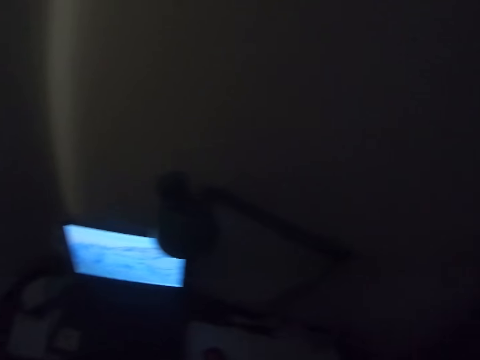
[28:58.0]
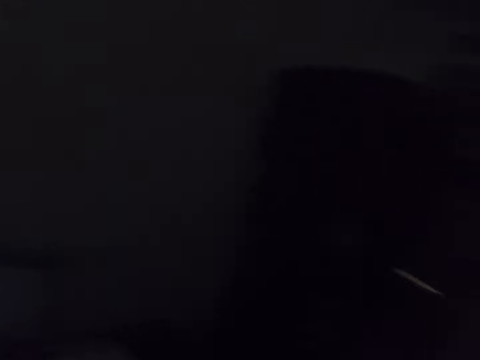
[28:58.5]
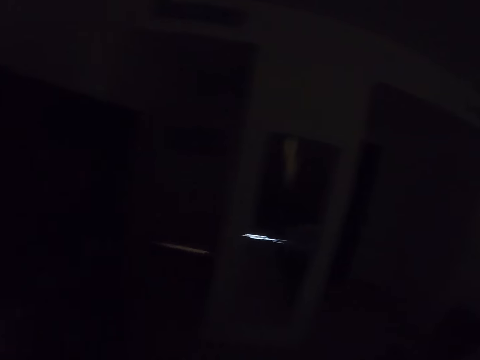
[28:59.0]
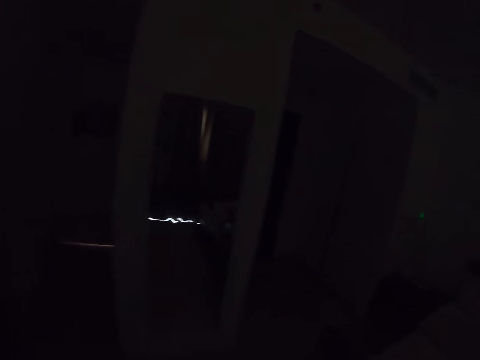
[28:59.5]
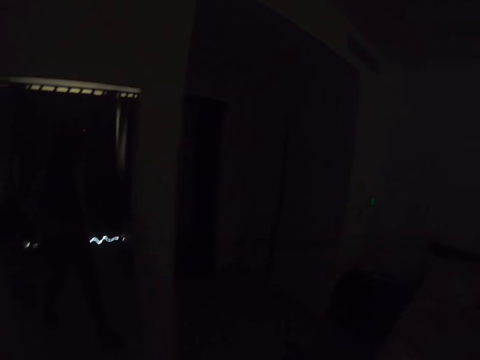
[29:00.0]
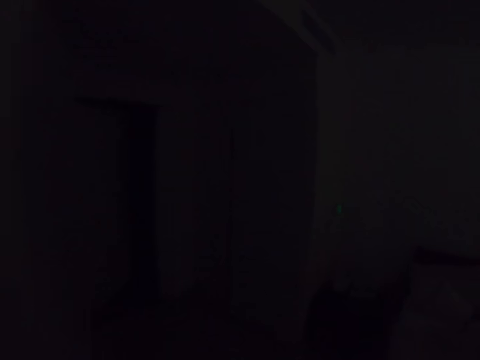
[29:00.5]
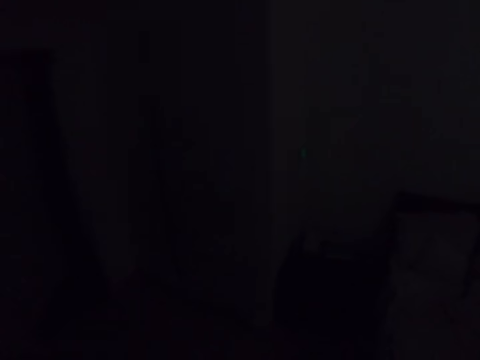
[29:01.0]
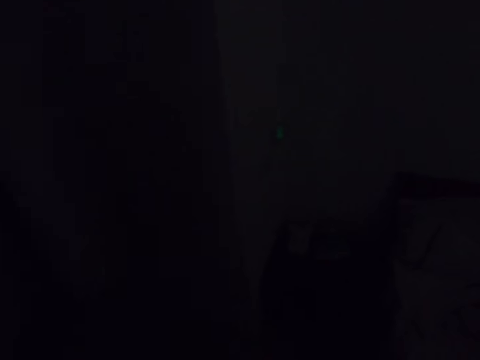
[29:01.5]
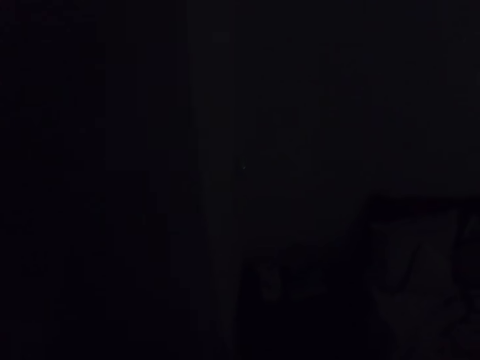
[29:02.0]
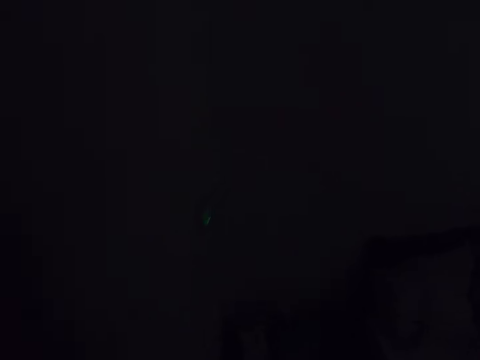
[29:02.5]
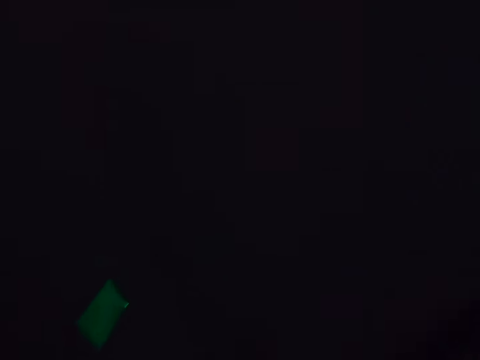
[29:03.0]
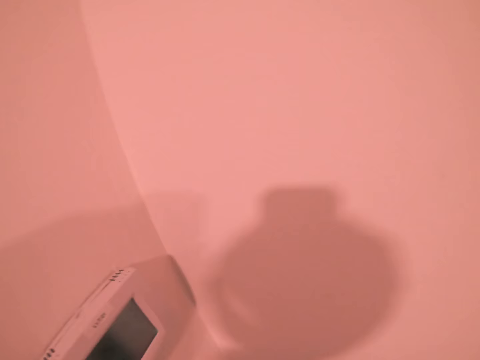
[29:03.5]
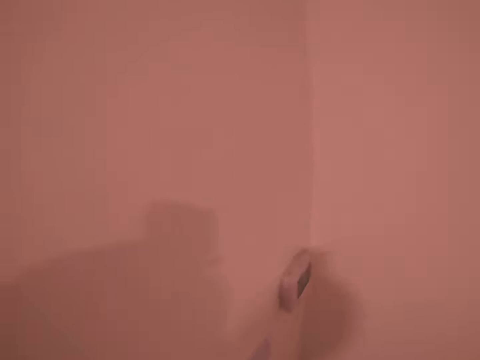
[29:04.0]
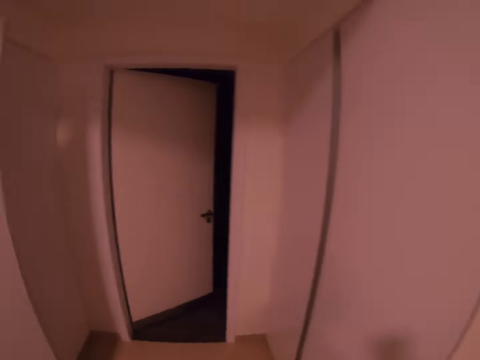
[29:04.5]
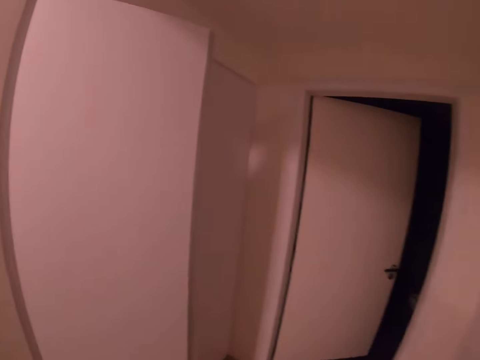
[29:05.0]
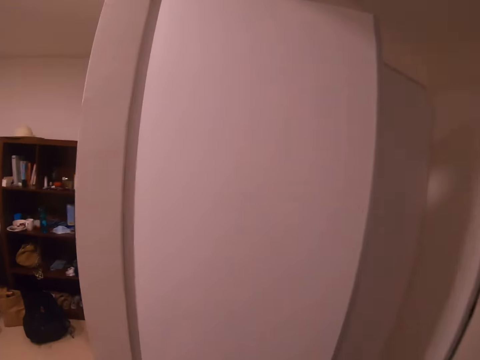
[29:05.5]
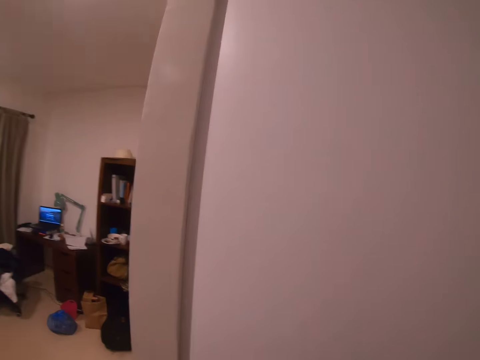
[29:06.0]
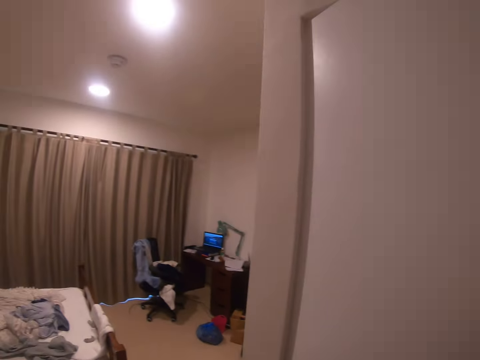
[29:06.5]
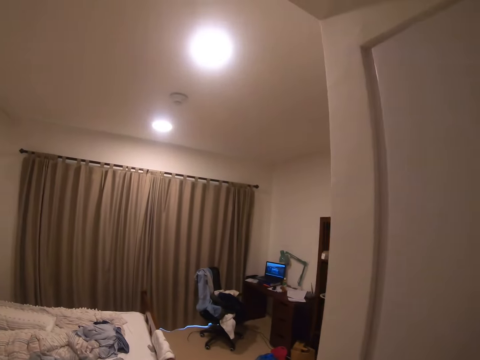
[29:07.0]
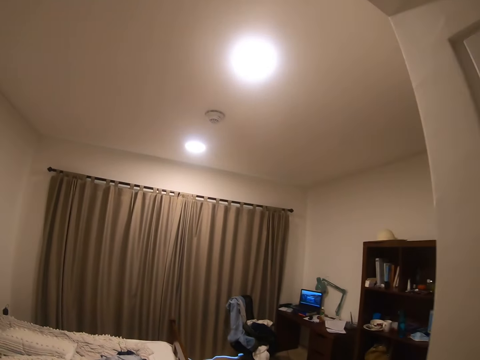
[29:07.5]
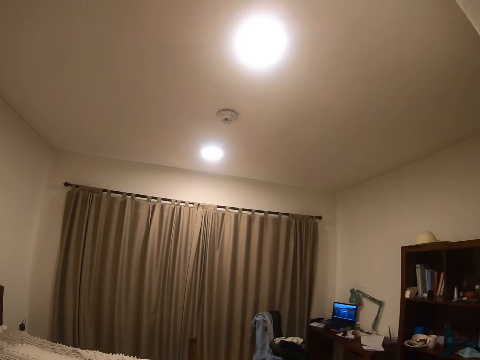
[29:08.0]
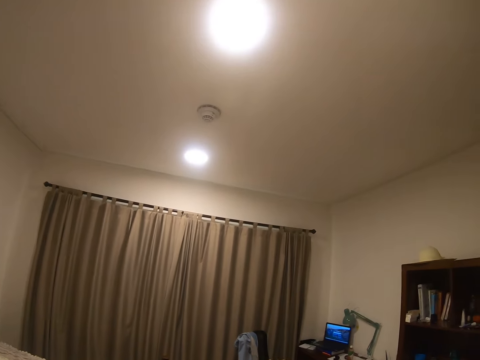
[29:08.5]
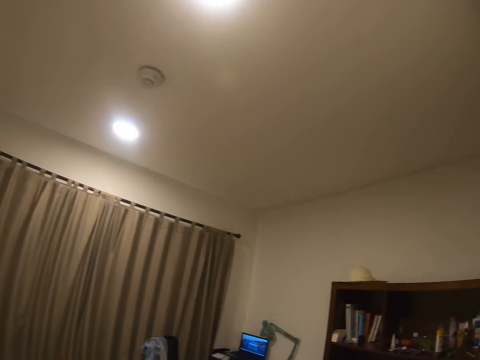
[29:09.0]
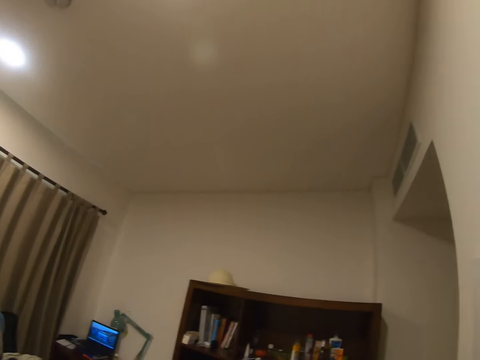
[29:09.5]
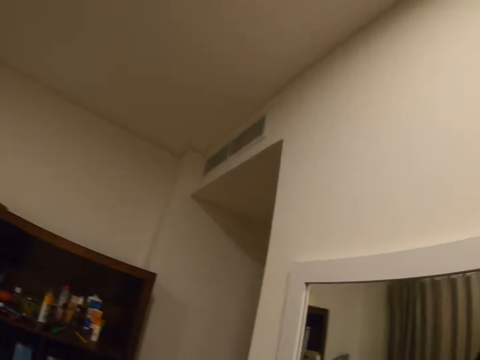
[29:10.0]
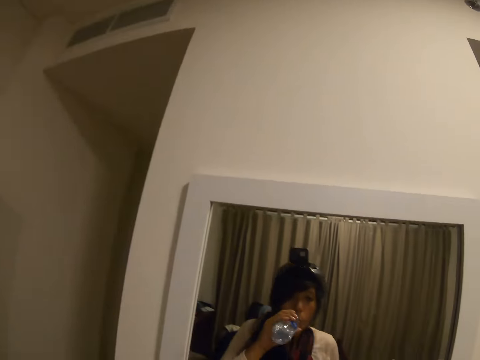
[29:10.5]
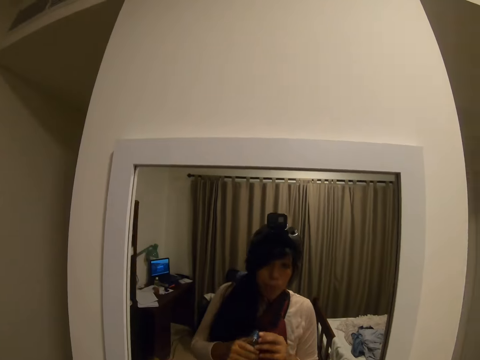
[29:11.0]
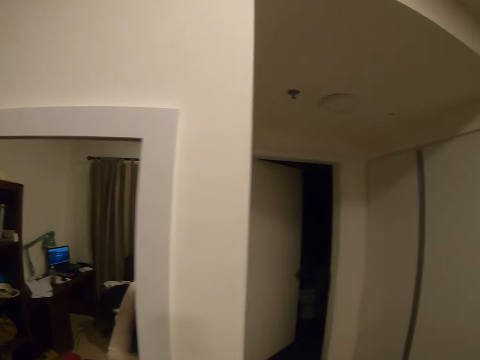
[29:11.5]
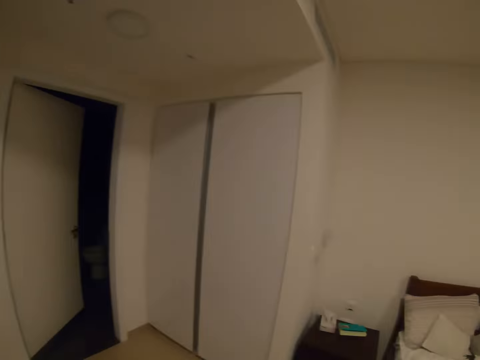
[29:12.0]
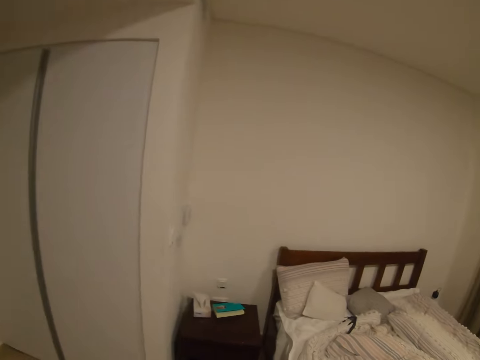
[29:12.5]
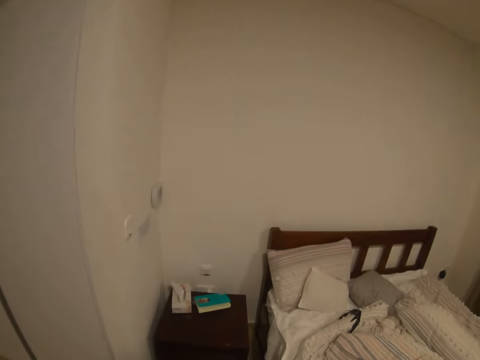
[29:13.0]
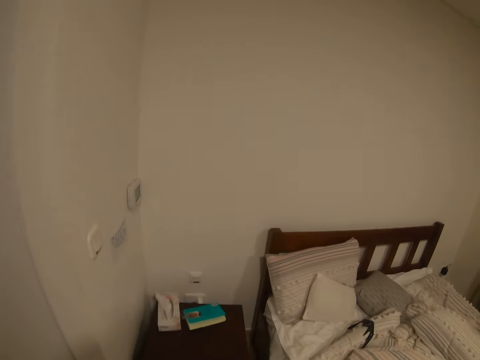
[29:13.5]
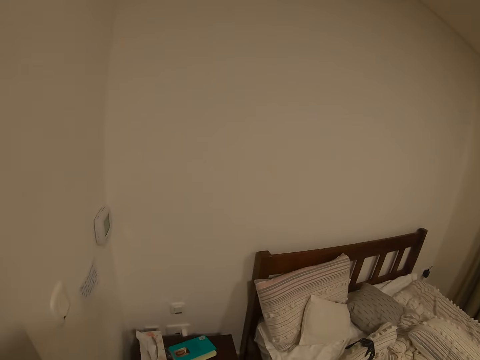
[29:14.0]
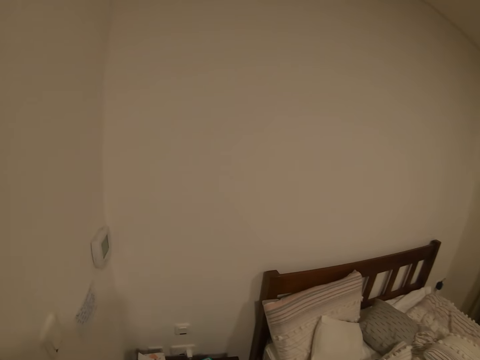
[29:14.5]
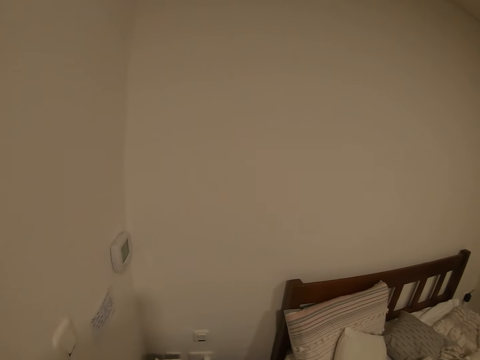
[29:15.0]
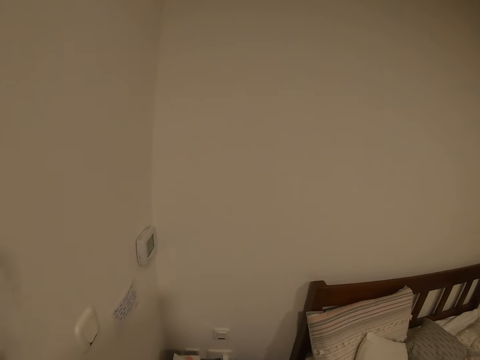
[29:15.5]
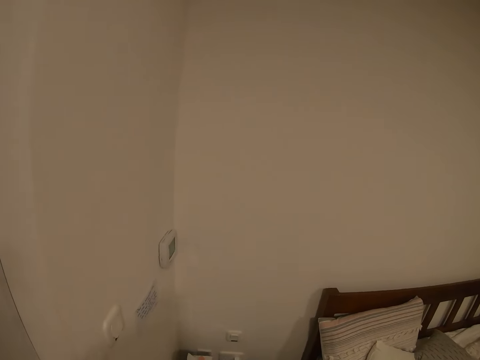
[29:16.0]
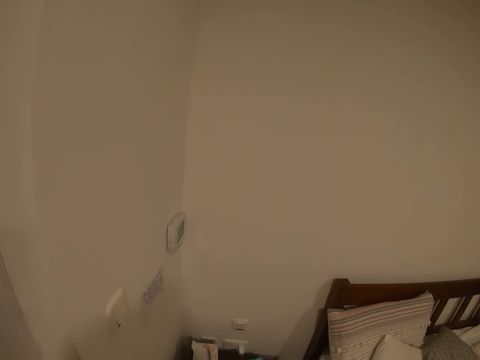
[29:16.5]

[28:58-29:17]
The camera wearer walks around. They look around the room. They switch on the light. They drink water. They close the bottle. They look at the mirror. They walk around. They look around the room.

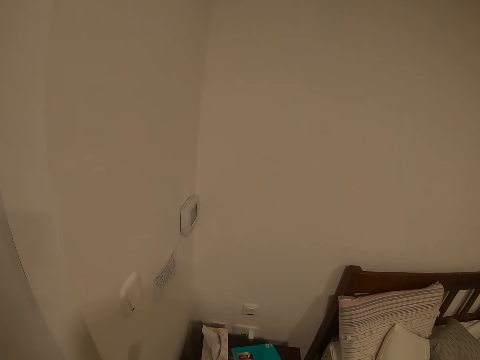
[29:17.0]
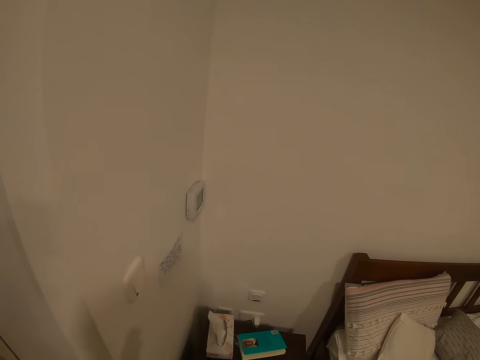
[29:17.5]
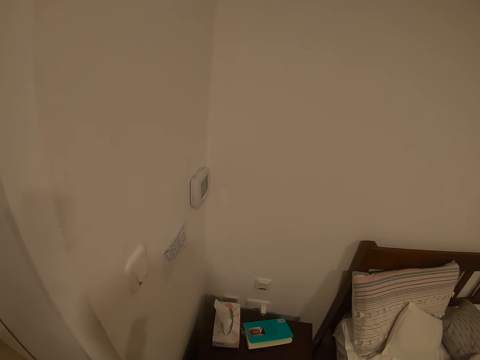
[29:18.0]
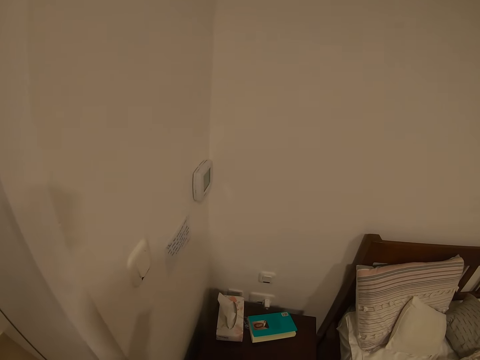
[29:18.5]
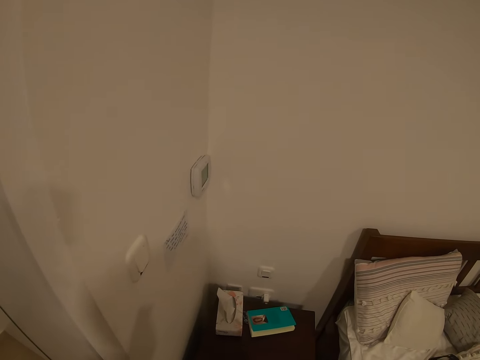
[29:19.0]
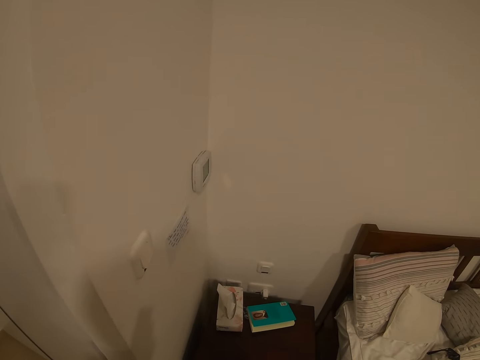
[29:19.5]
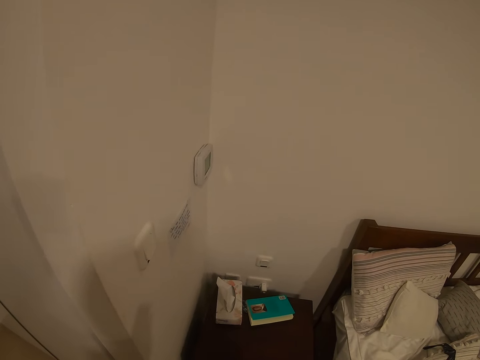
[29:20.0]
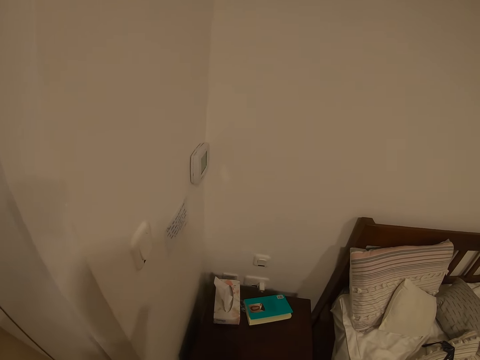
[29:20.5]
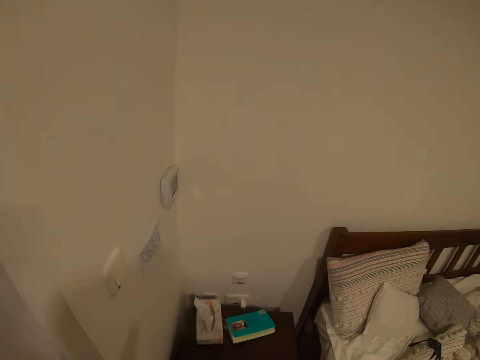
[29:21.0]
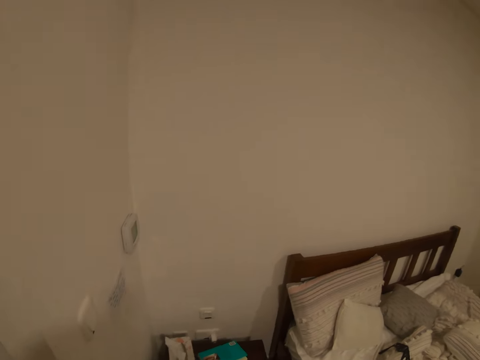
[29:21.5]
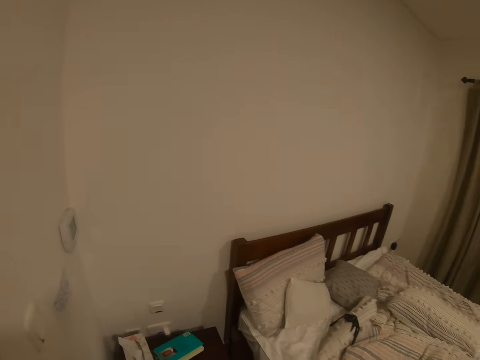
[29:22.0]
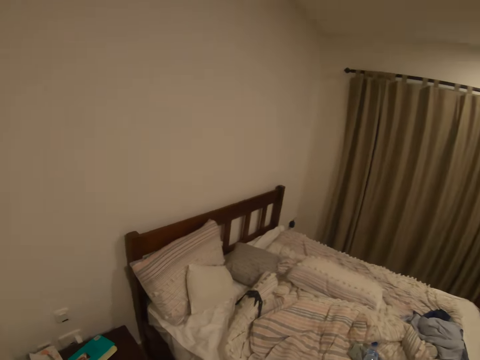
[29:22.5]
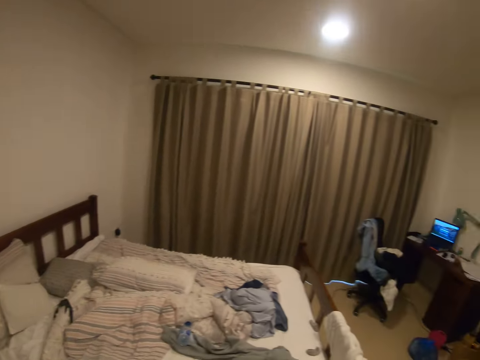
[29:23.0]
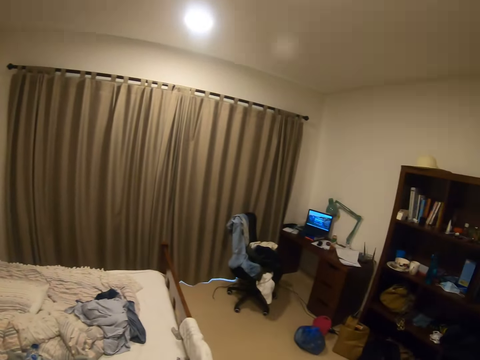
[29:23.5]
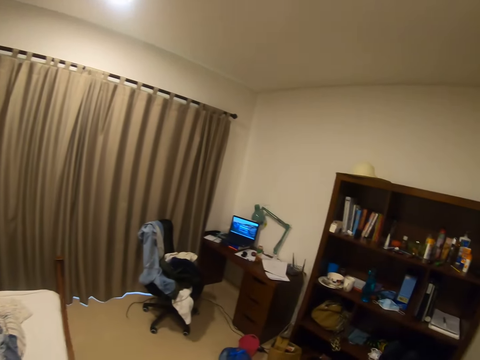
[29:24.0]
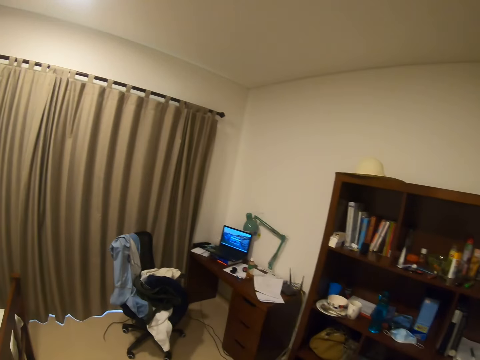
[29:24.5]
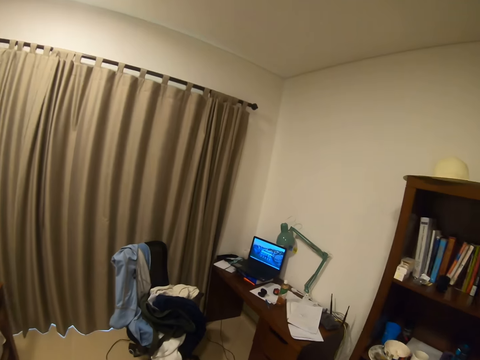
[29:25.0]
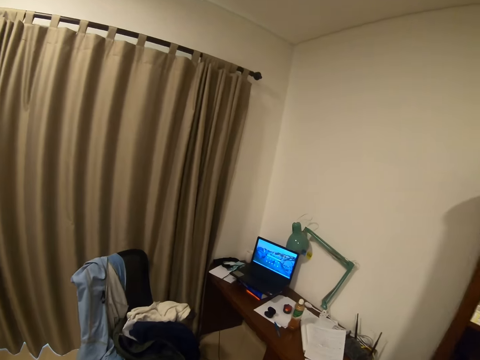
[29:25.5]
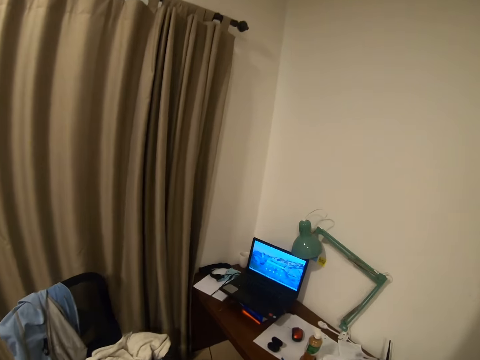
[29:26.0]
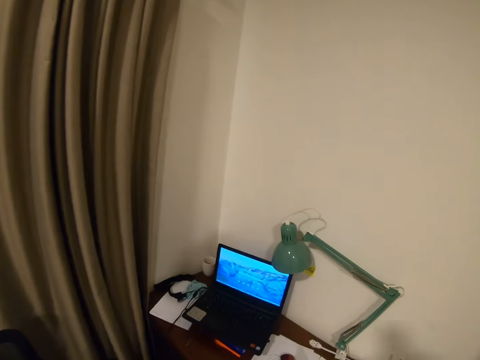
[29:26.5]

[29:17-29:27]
The camera wearer walks around the room.
